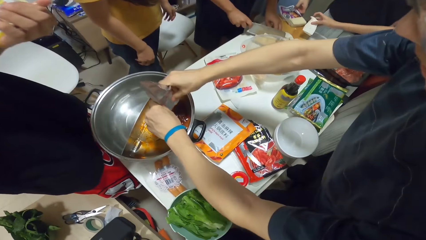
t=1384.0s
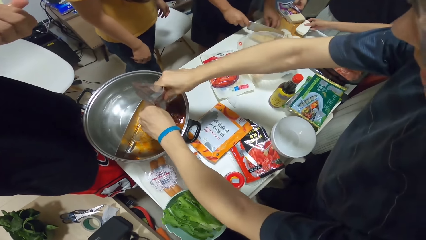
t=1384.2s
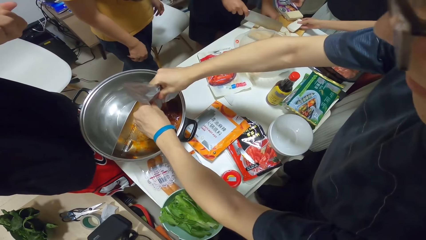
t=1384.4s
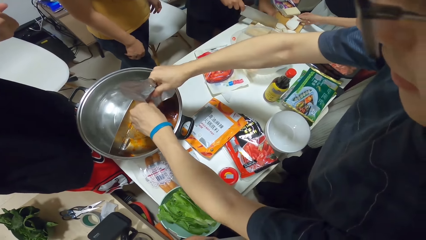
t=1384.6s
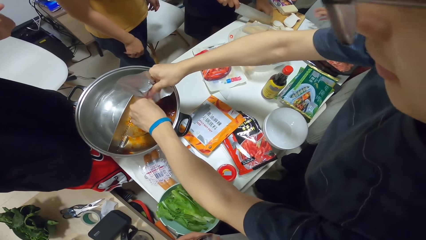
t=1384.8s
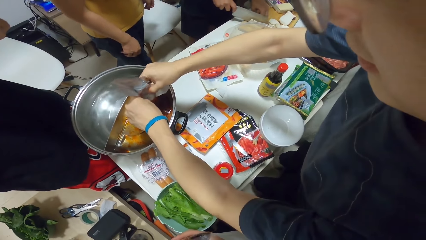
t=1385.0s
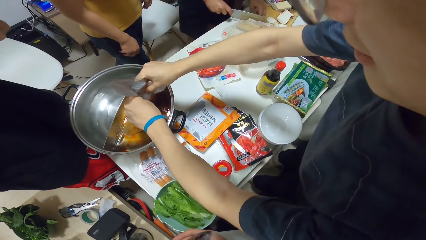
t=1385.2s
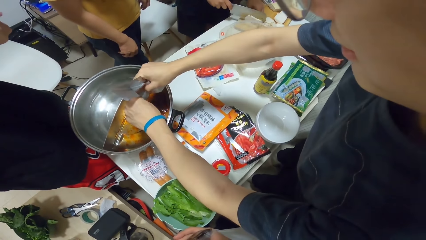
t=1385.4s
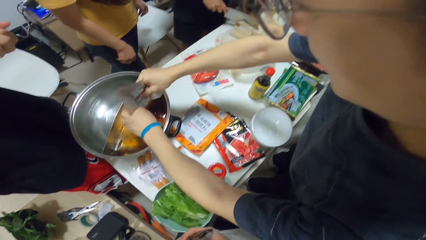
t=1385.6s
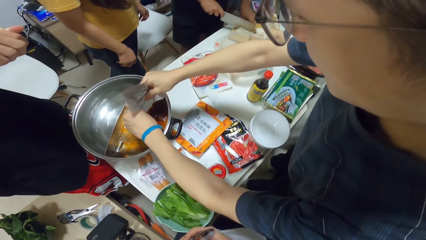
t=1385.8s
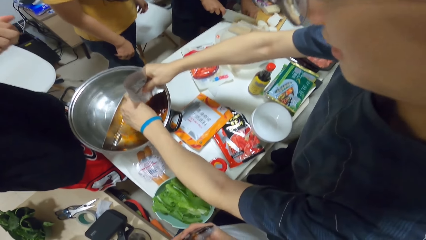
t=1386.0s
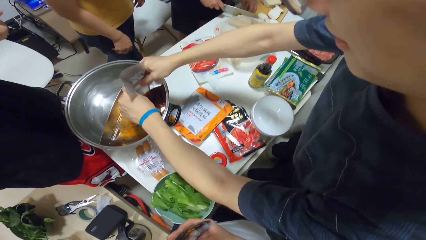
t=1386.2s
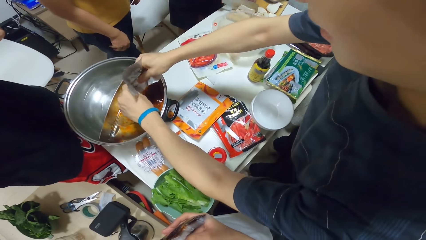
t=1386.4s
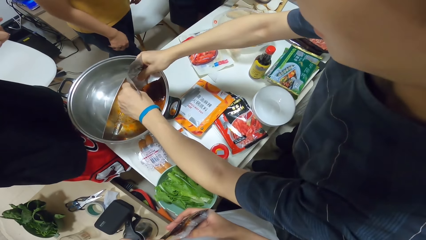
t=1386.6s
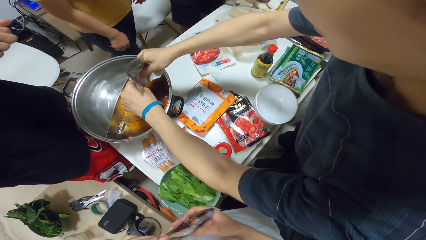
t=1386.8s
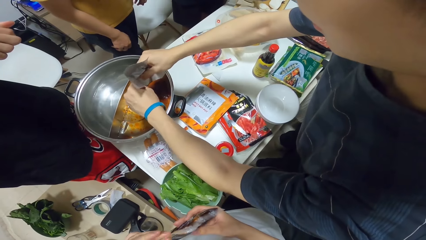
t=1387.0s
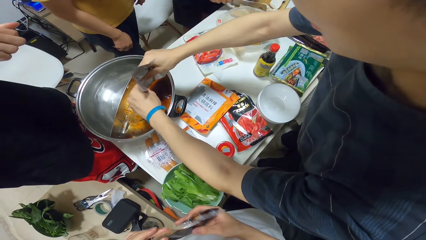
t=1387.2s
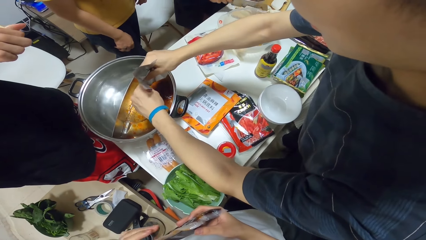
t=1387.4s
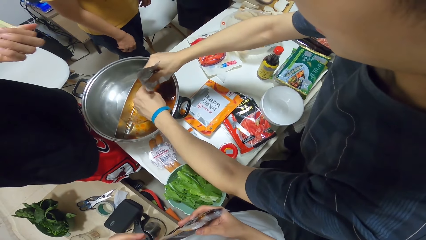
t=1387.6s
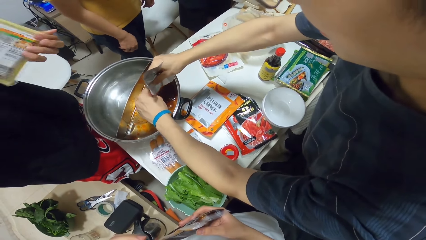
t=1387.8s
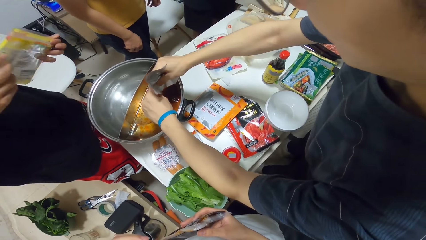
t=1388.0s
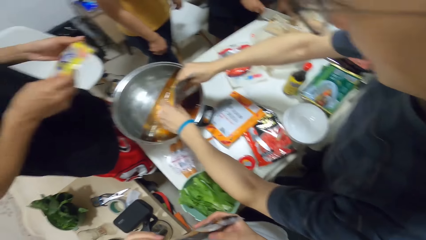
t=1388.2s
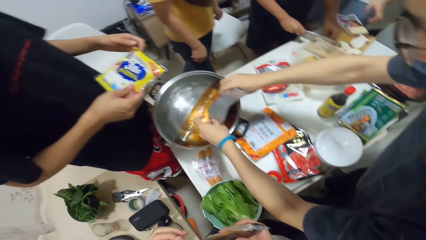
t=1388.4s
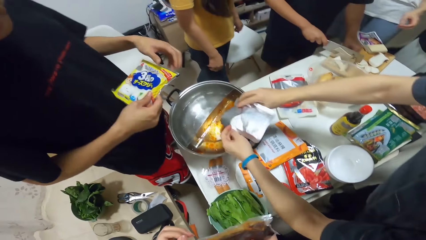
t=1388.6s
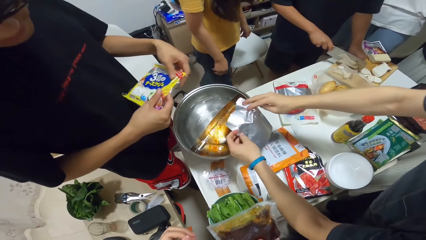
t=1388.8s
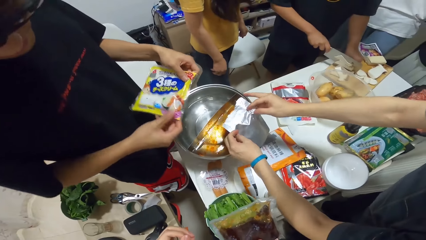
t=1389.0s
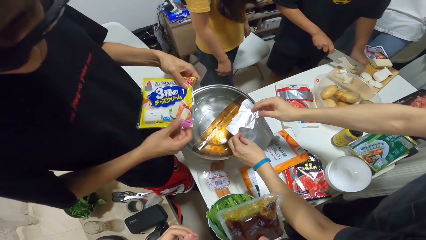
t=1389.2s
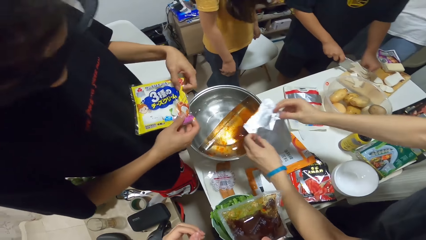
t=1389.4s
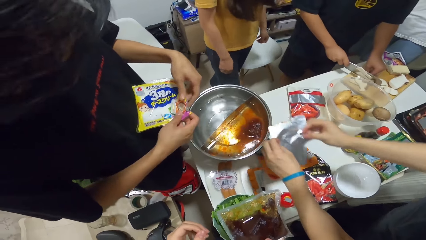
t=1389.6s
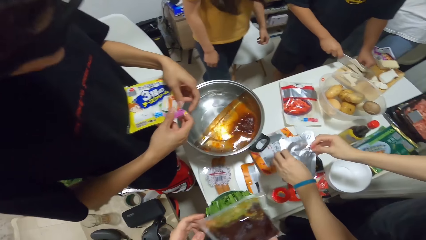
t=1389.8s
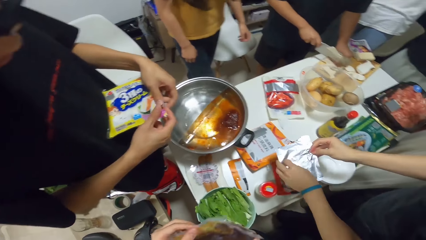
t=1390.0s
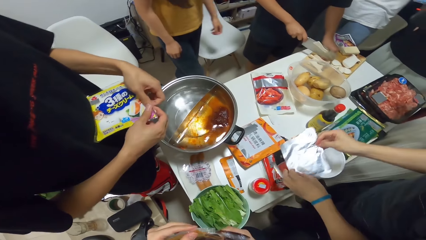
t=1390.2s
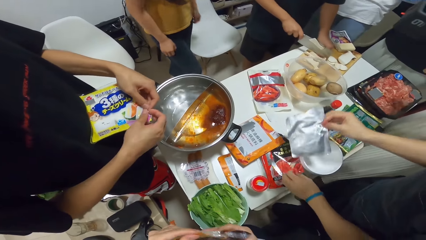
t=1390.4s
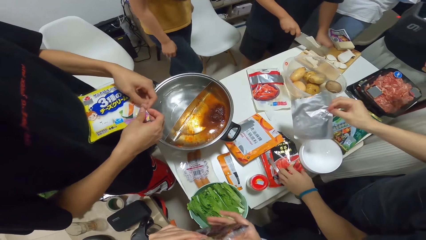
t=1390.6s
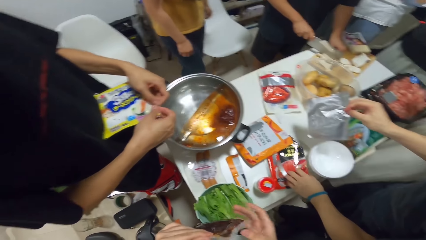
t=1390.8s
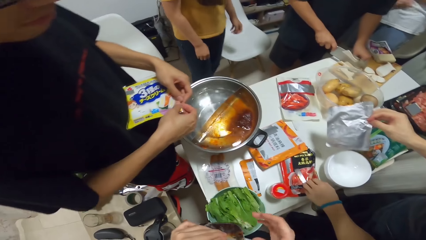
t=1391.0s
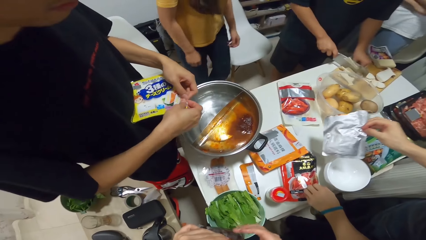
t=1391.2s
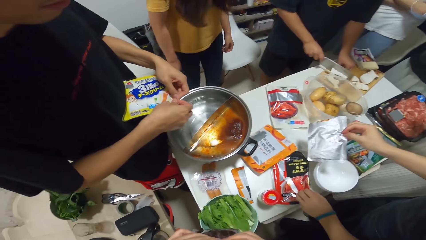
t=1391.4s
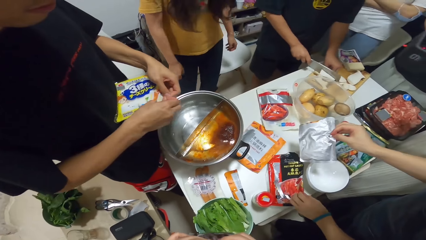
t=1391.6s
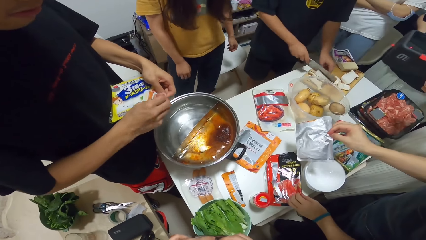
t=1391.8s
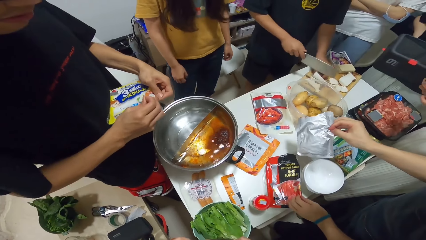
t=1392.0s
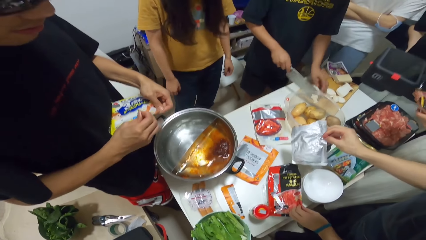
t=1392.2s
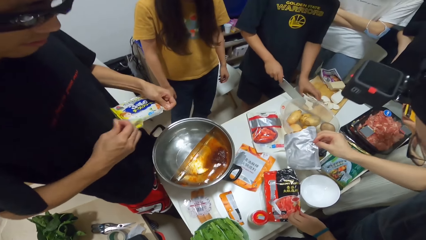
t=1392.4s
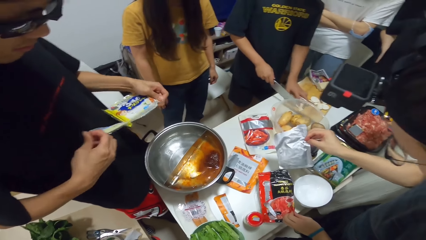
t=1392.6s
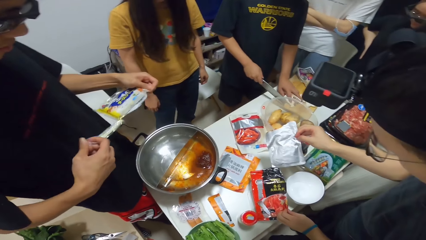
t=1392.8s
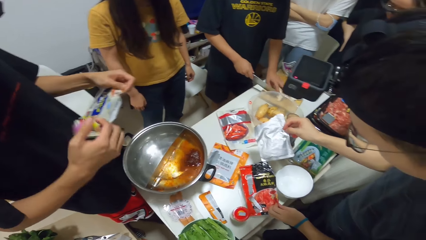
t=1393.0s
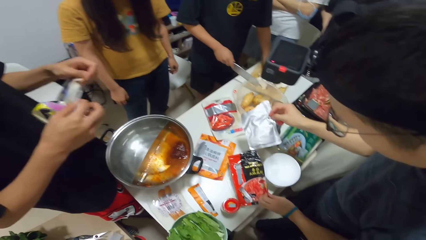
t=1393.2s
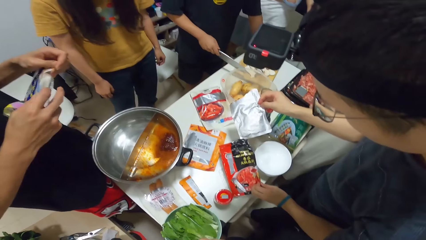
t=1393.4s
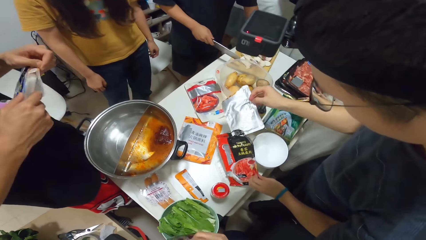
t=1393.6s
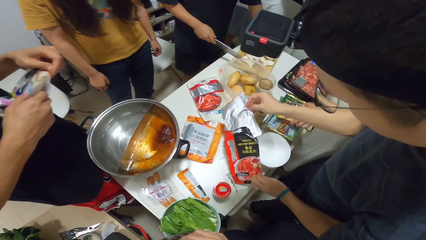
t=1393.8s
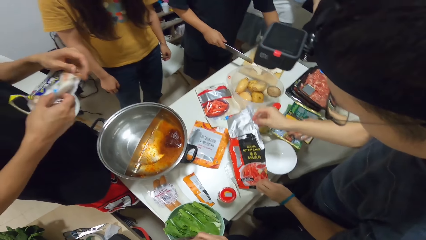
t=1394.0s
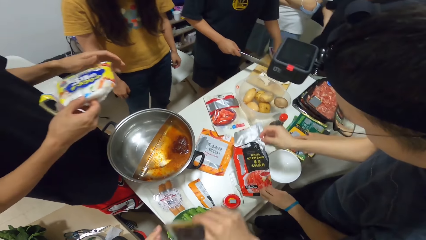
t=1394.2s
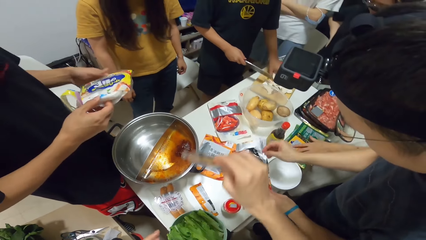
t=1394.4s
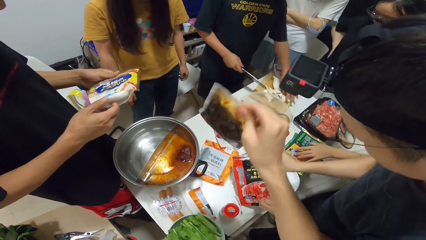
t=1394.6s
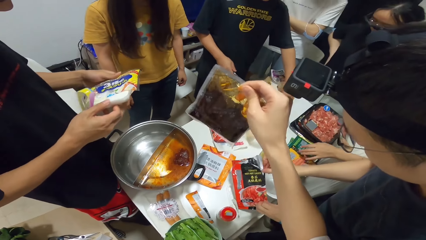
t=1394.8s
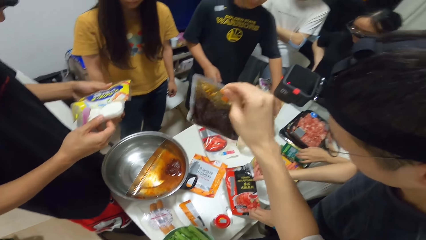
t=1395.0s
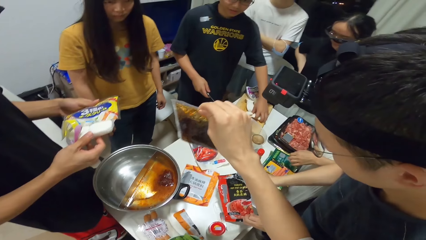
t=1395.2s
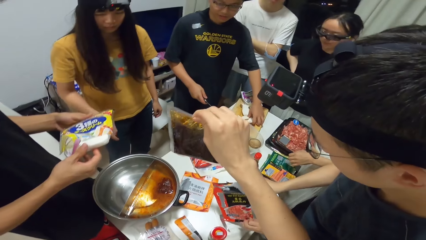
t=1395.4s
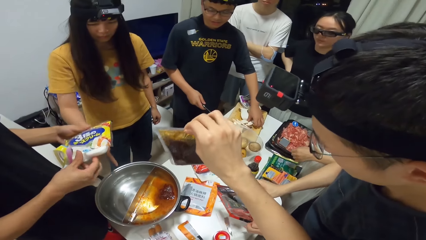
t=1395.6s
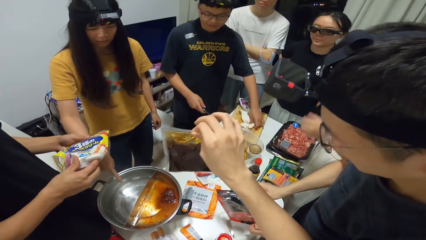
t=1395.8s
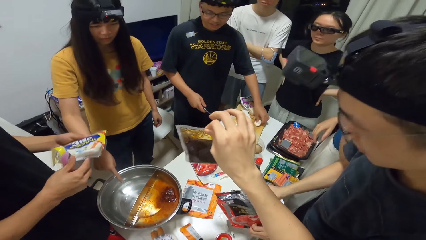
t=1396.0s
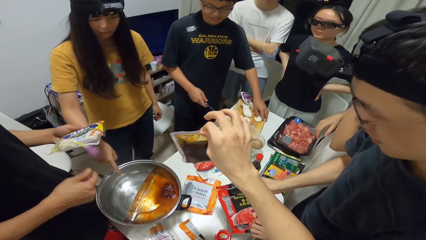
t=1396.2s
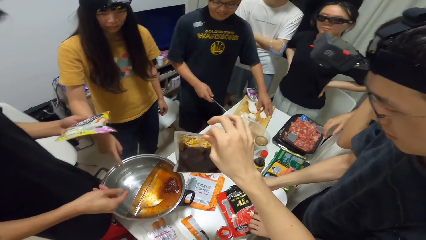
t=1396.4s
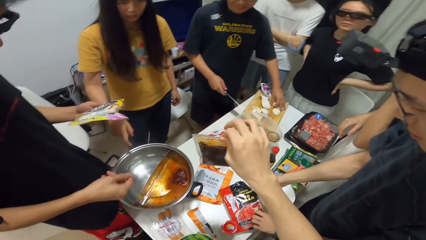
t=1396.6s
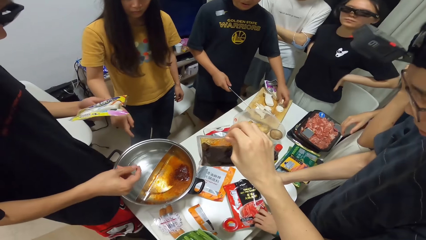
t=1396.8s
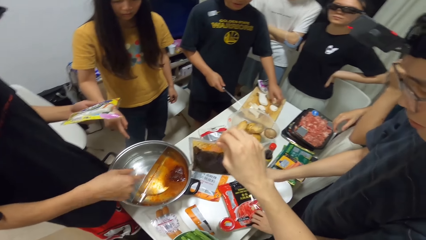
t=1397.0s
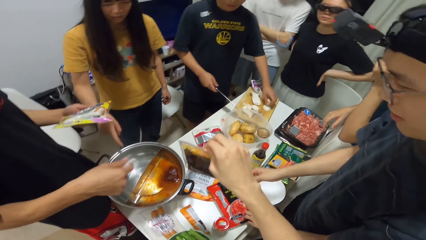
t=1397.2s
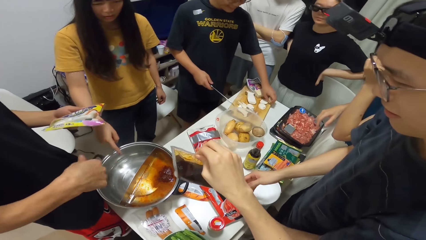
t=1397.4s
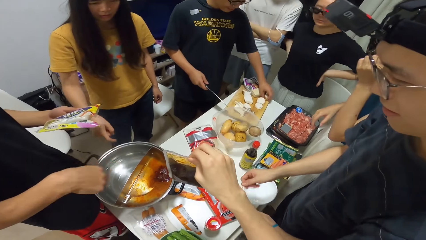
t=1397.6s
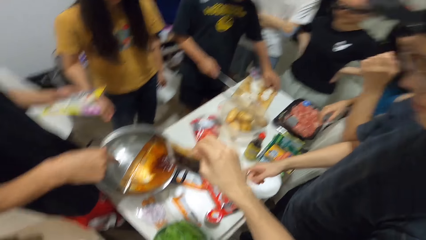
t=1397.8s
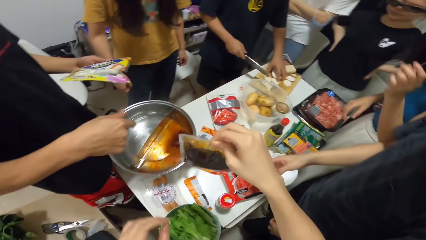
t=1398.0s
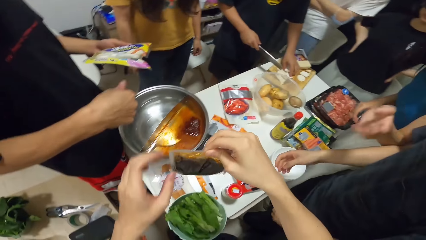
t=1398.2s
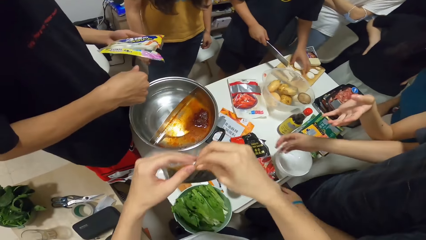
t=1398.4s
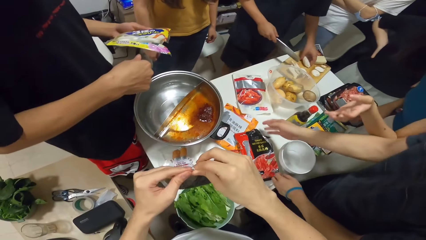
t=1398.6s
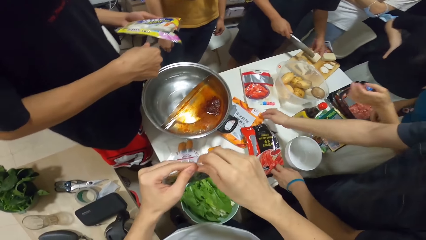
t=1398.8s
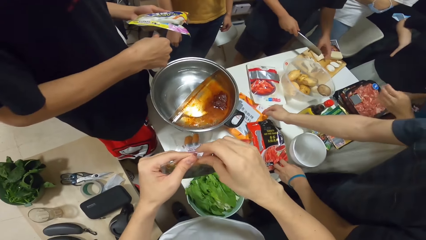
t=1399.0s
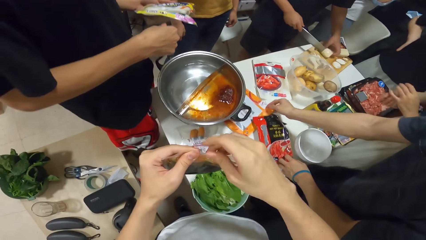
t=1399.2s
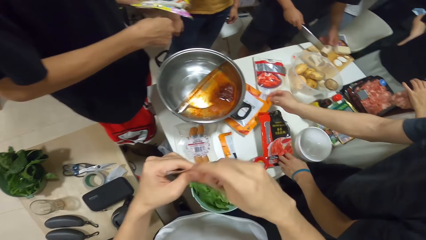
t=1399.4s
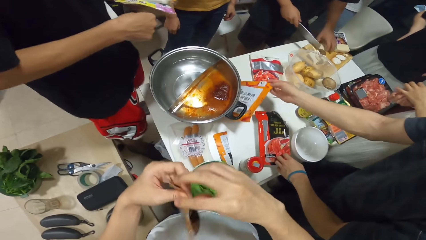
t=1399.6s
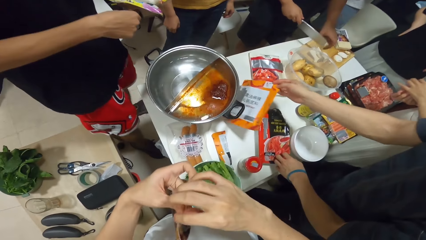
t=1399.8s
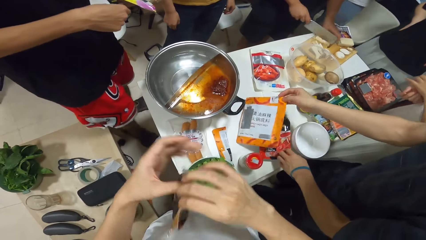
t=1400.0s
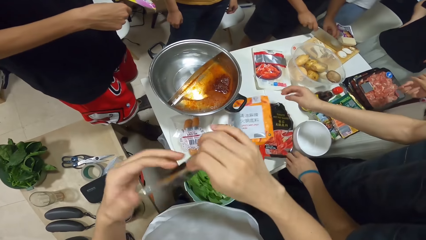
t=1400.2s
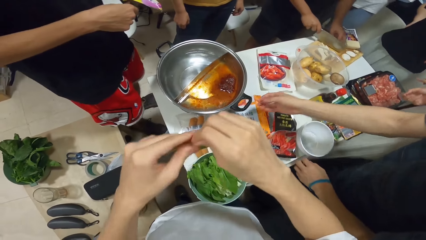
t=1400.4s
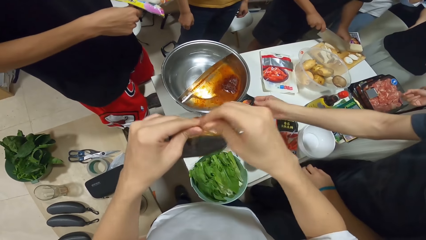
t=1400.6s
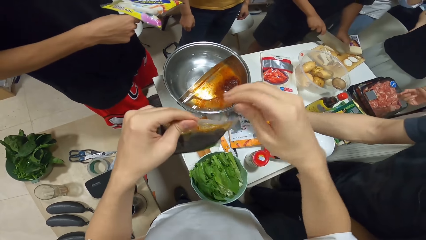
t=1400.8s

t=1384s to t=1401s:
The woman places the potato slice onto the chopping board. A woman tears the packet. A man tears open the plastic bag with both hands. A man looks at the packet. Another man places the empty plastic bag onto the table with his right hand. The camera wearer tears the packet. The man takes the packet.
